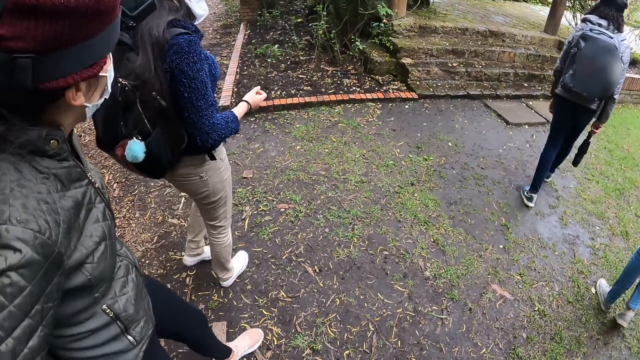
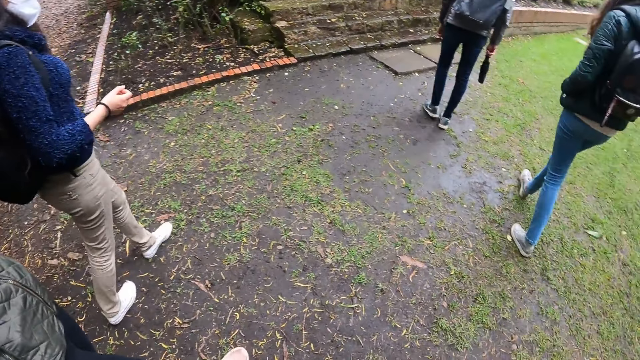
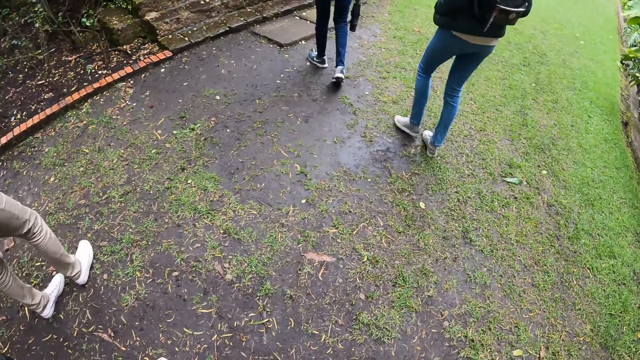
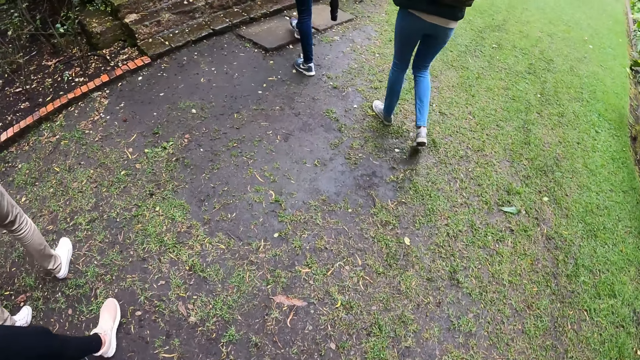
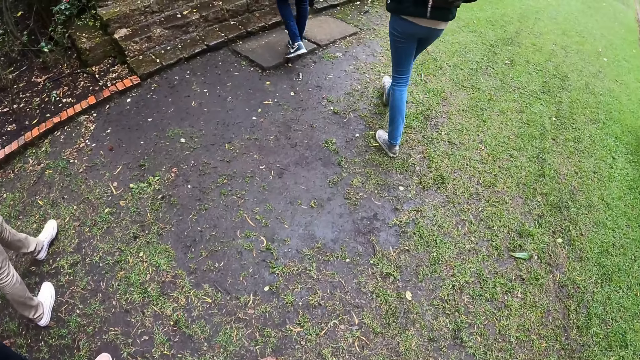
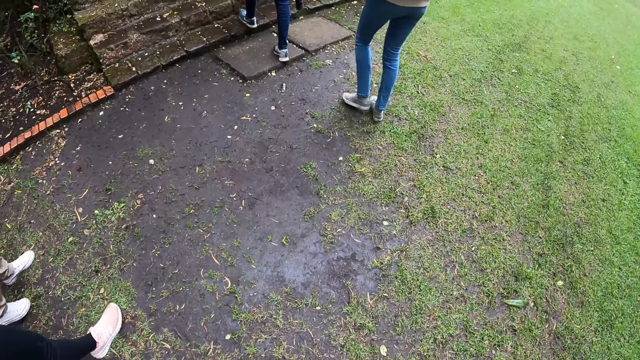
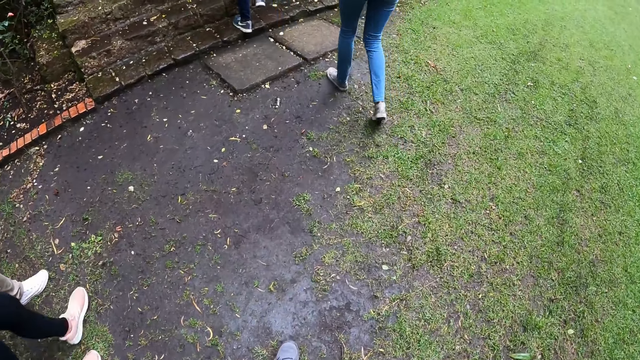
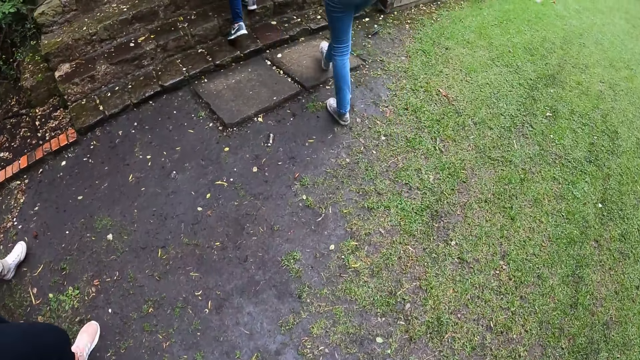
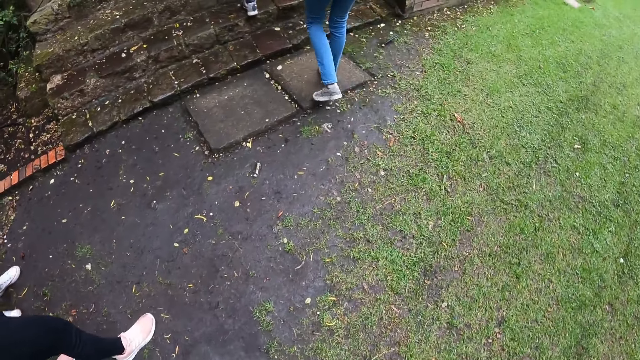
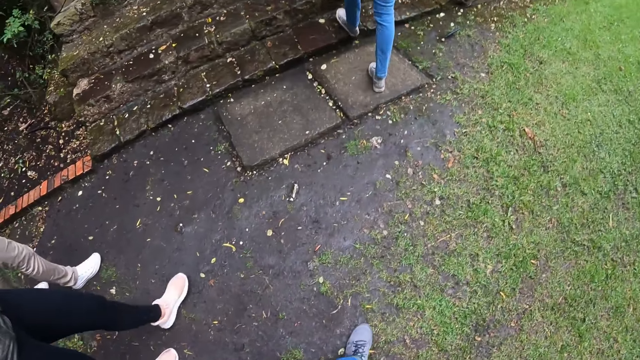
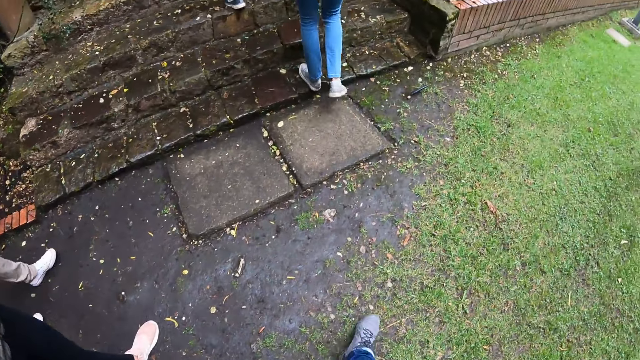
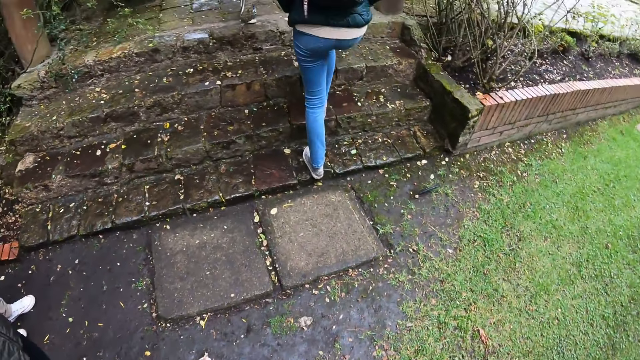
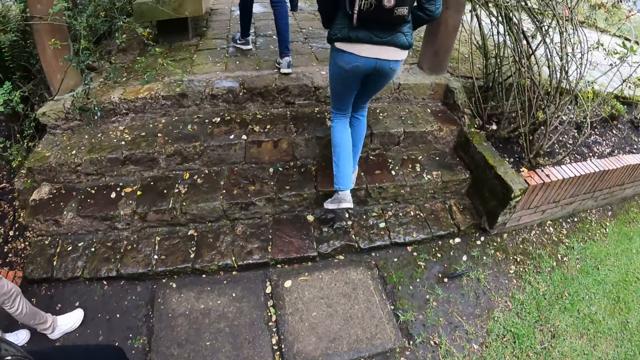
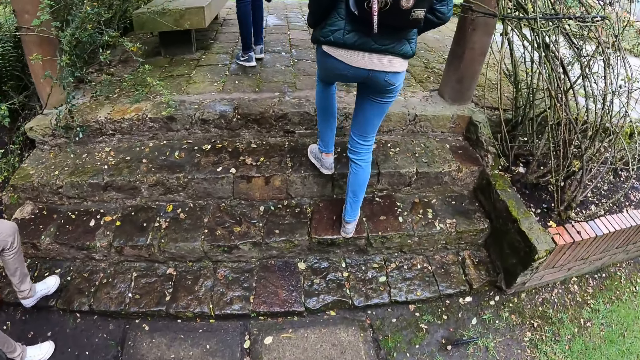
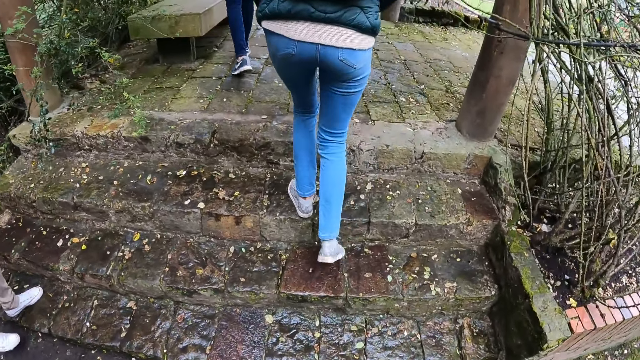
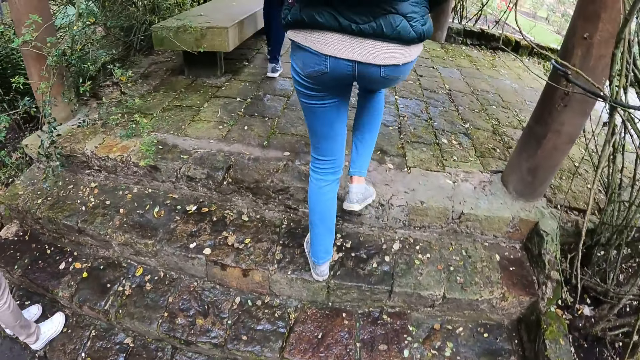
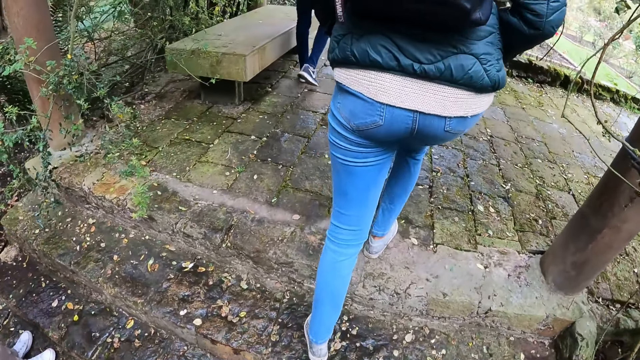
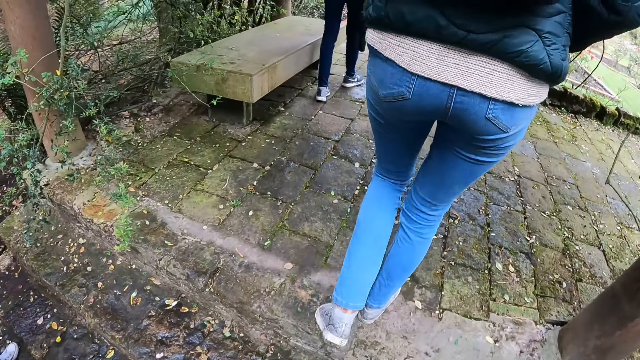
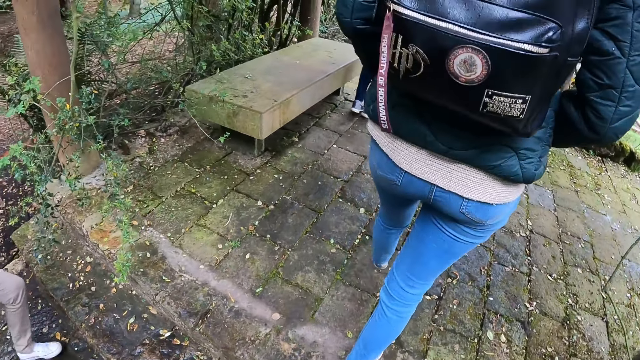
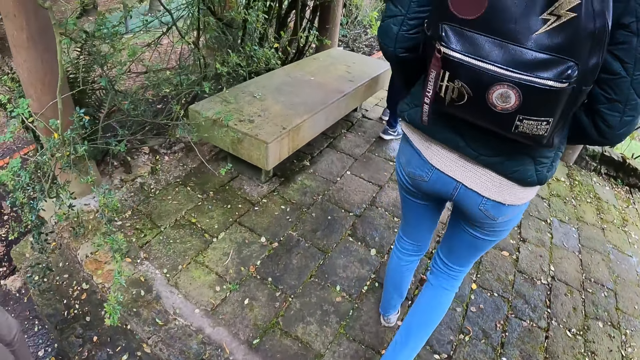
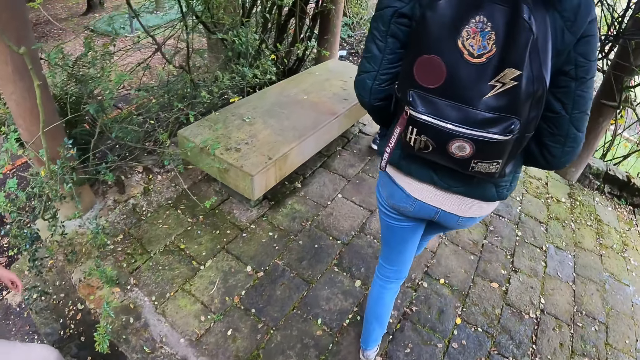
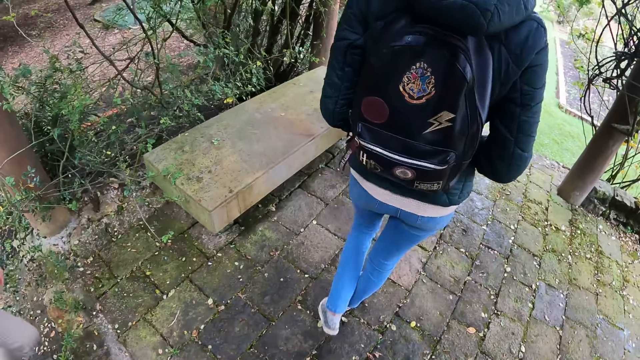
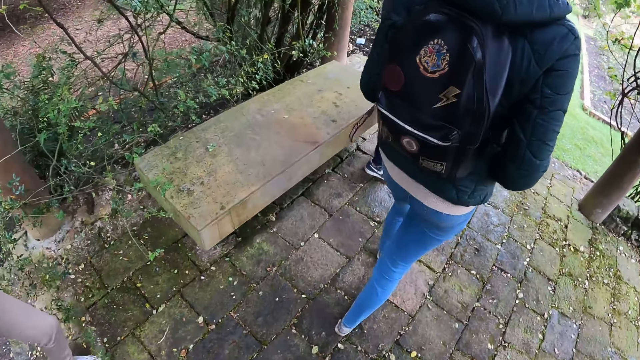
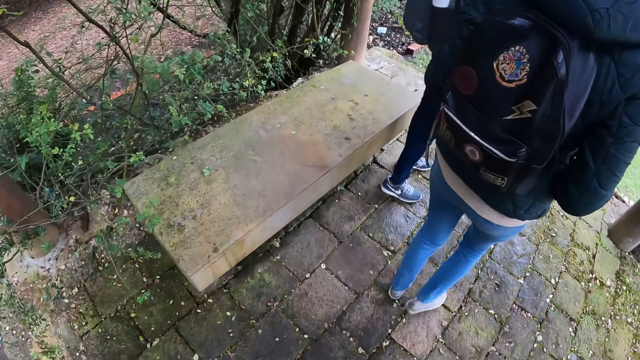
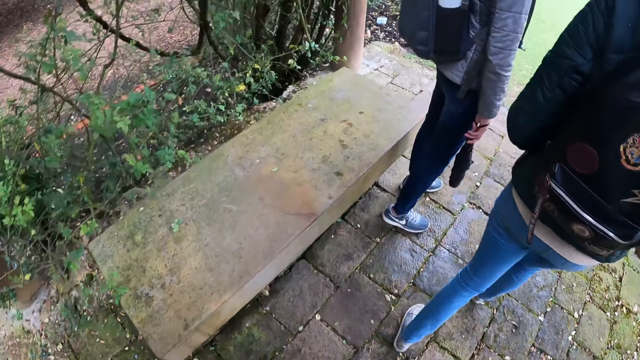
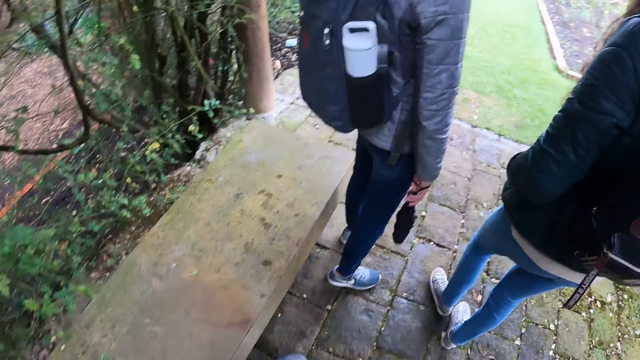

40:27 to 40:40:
A woman climbs stairs in the park. Another woman climbs the stairs in the park. A third woman climbs the stairs in the park. The camera wearer climbs the stairs in the park.

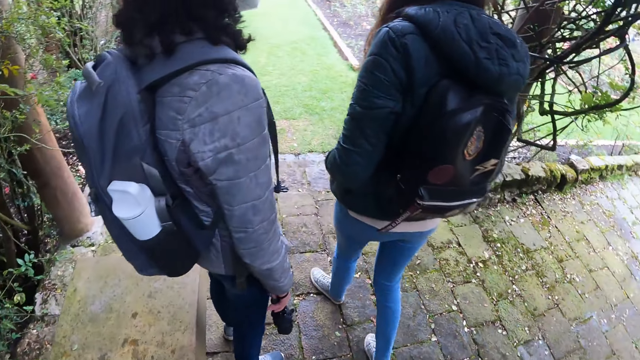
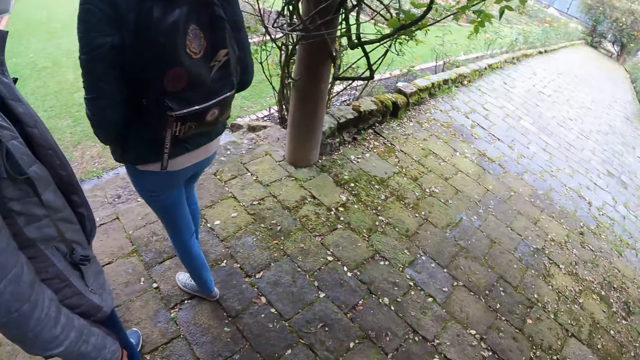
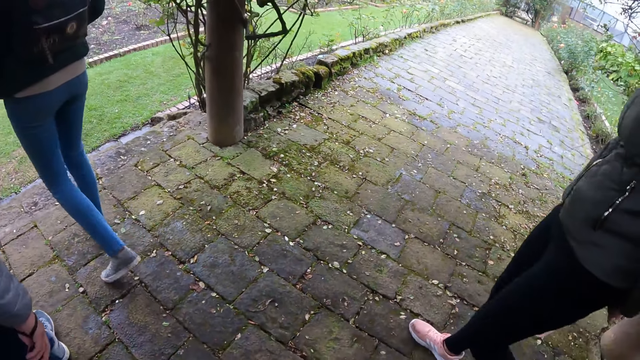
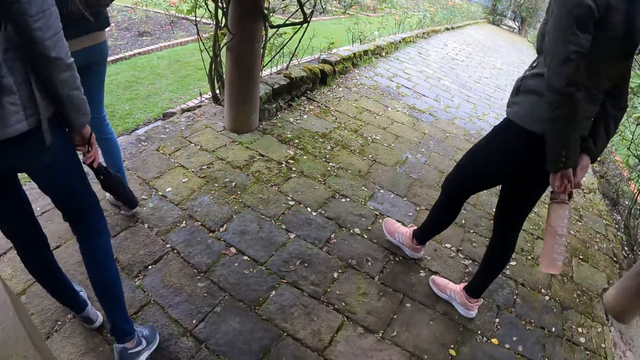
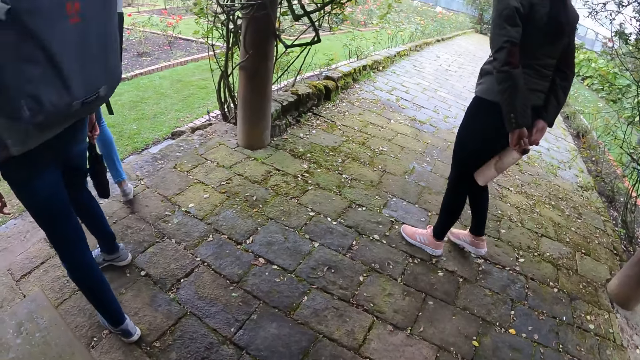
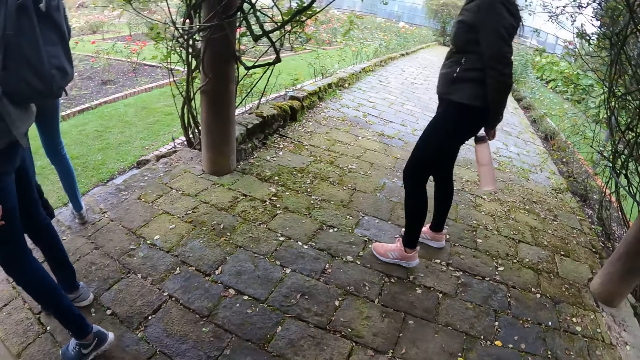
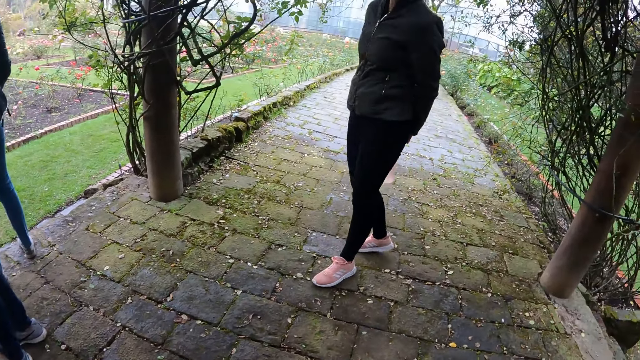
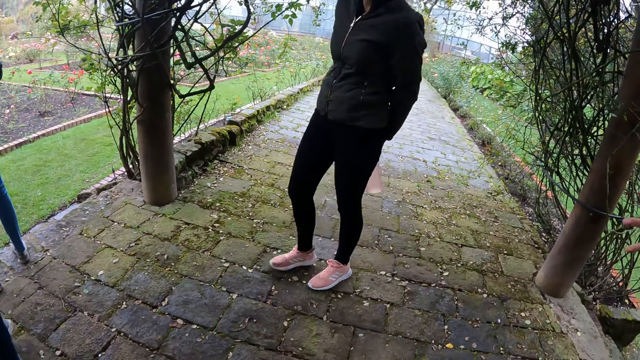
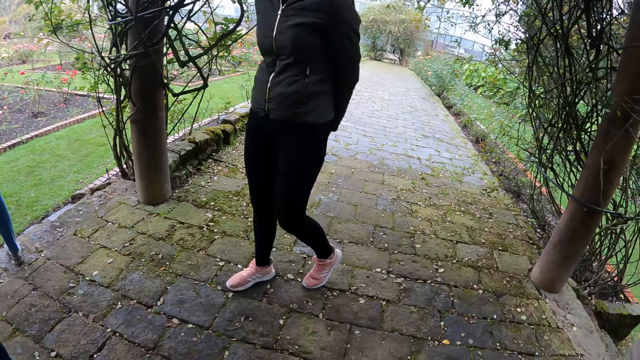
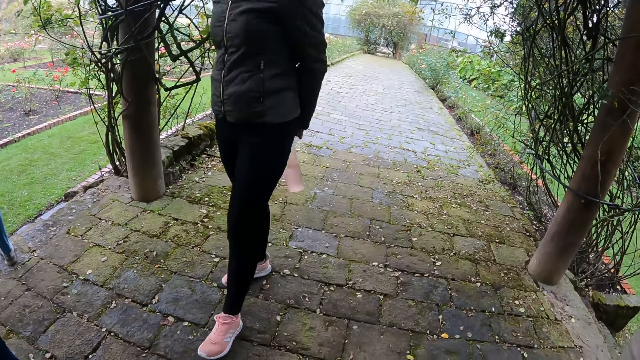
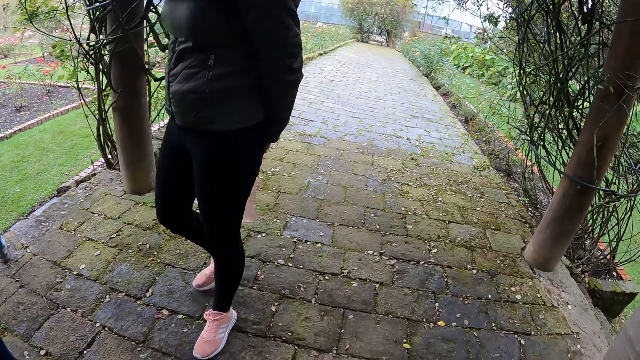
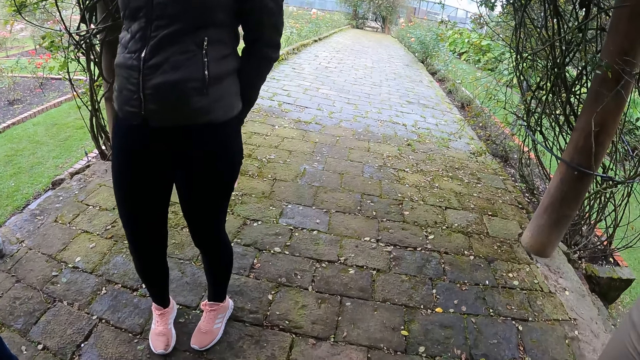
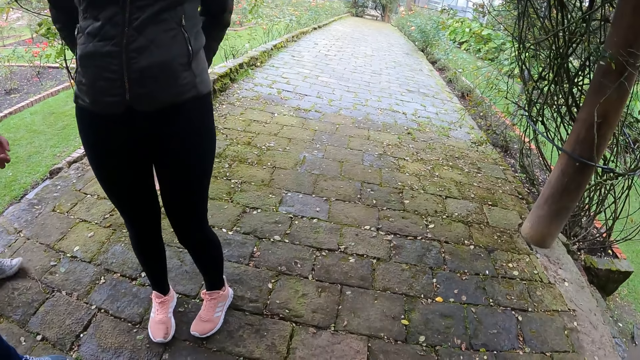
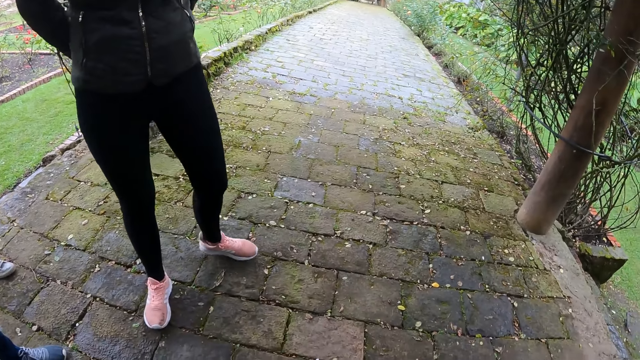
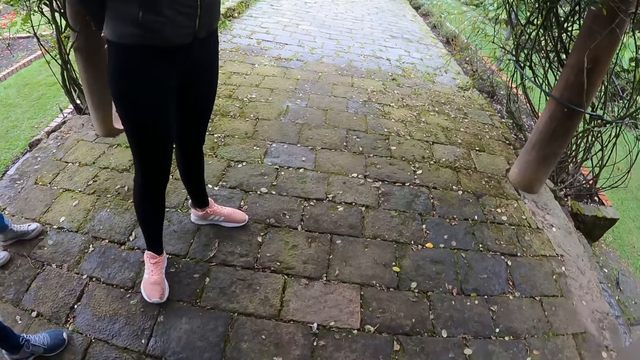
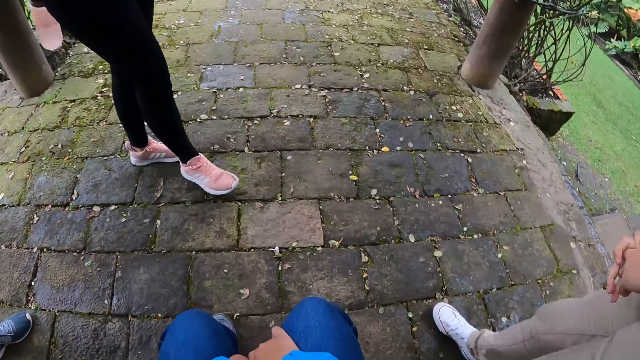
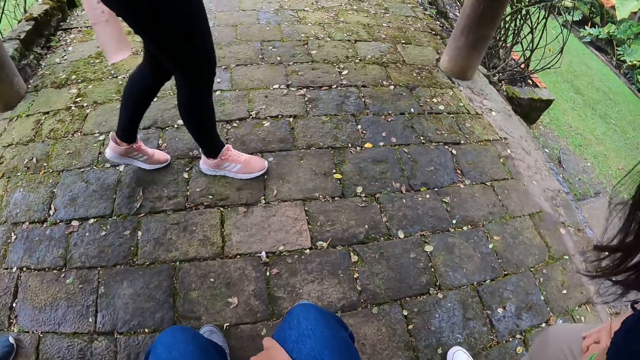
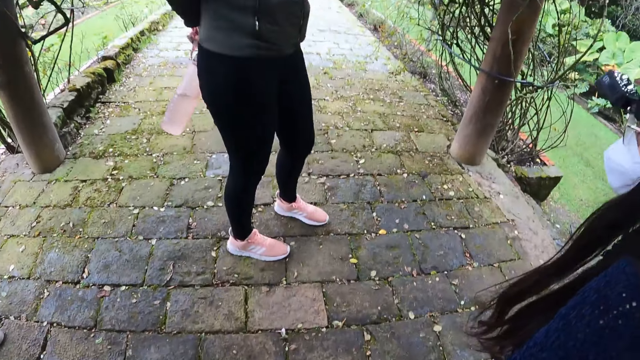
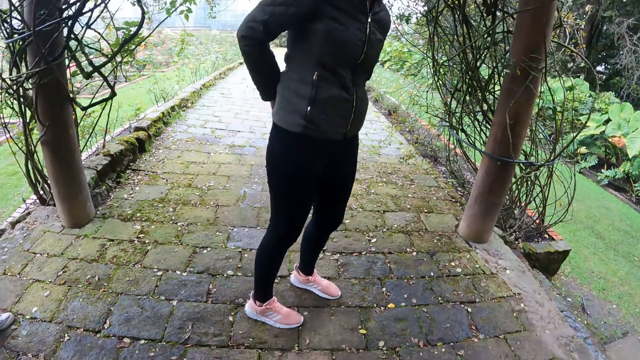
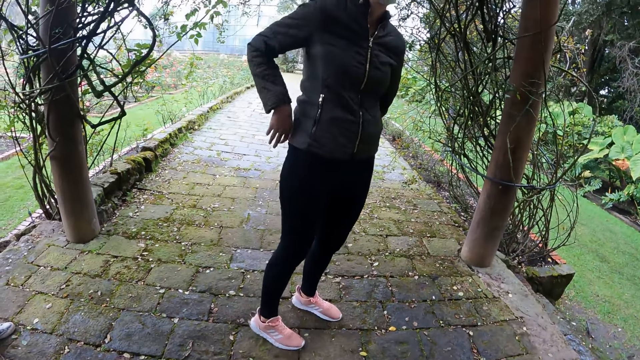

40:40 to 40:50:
The camera wearer sits on a concrete bench in the park. A woman stands on the sidewalk. The camera wearer sits on the bench in the garden. Another woman sits on the stone bench in the garden. The first woman stands on the sidewalk.
